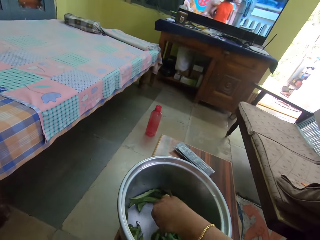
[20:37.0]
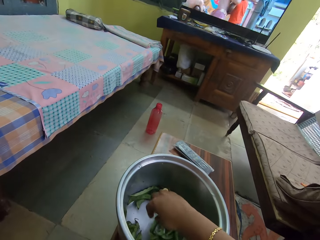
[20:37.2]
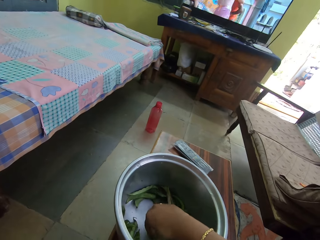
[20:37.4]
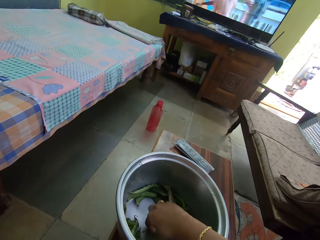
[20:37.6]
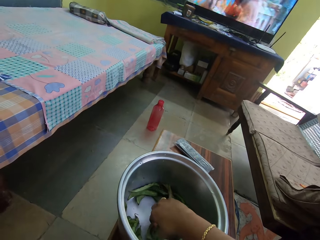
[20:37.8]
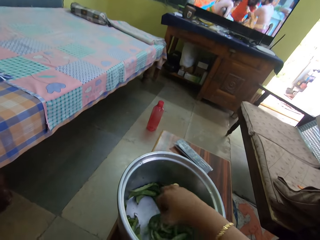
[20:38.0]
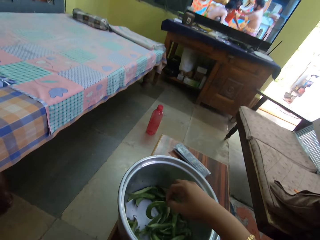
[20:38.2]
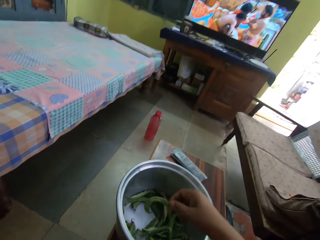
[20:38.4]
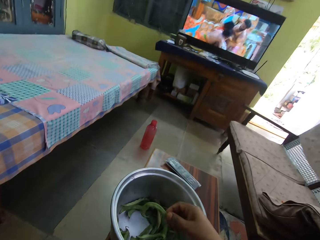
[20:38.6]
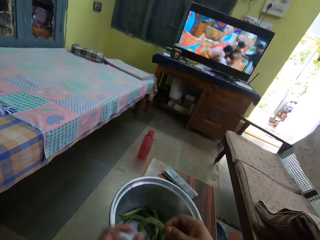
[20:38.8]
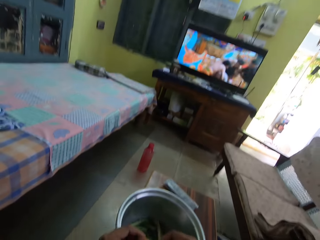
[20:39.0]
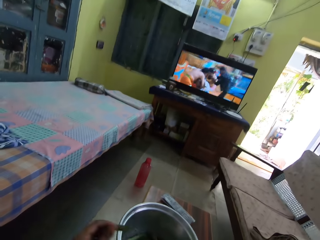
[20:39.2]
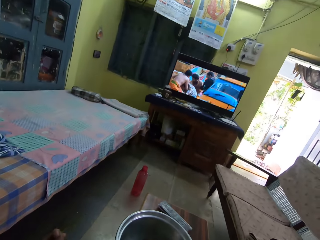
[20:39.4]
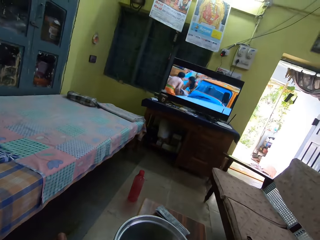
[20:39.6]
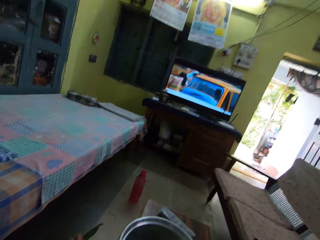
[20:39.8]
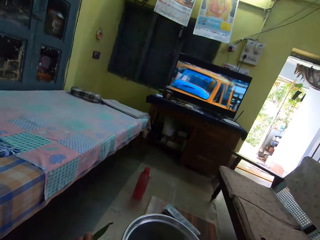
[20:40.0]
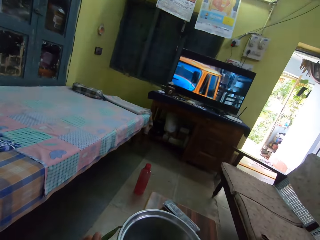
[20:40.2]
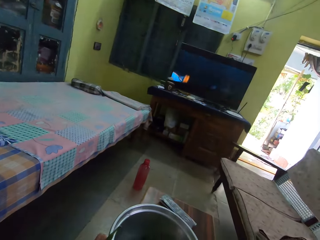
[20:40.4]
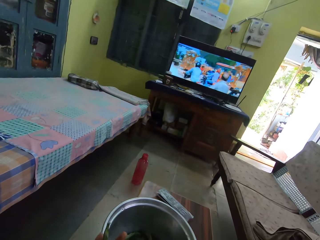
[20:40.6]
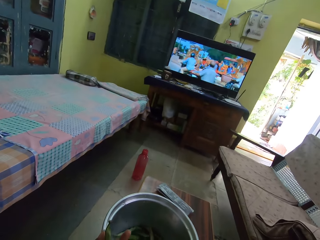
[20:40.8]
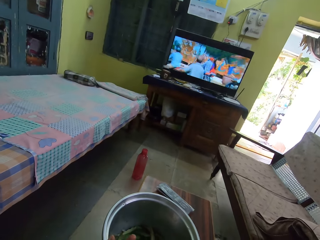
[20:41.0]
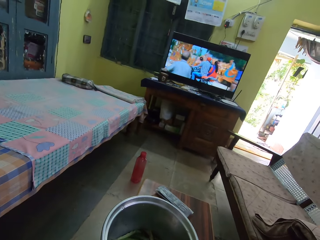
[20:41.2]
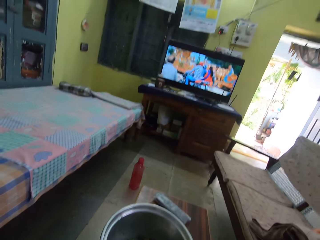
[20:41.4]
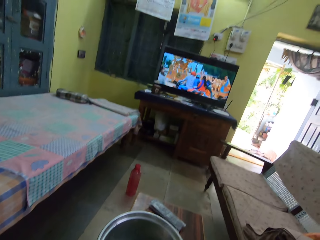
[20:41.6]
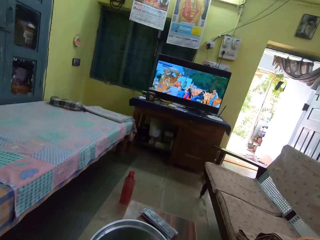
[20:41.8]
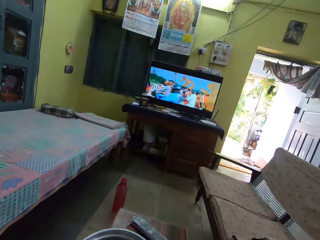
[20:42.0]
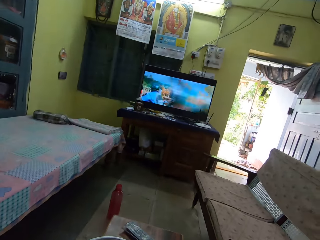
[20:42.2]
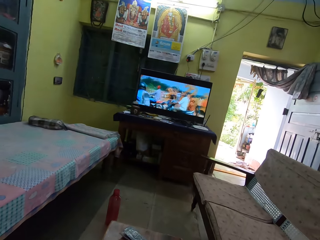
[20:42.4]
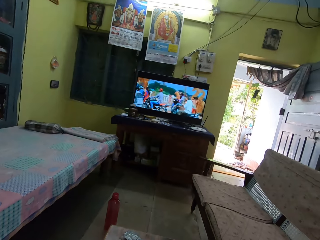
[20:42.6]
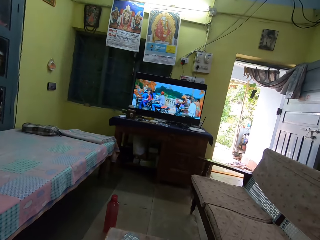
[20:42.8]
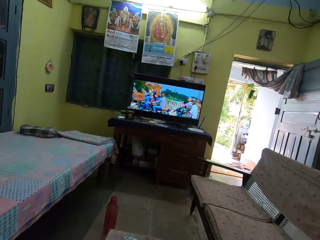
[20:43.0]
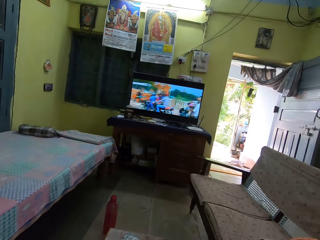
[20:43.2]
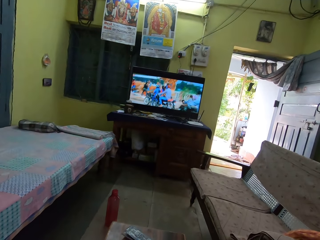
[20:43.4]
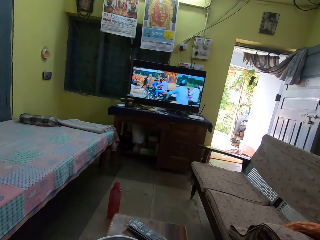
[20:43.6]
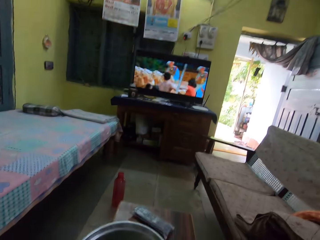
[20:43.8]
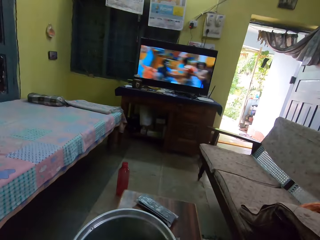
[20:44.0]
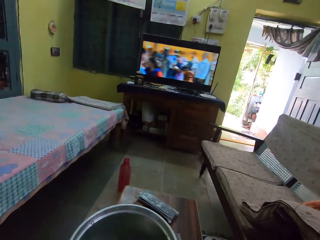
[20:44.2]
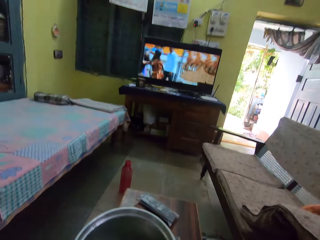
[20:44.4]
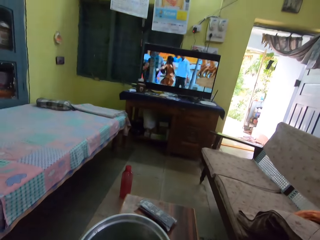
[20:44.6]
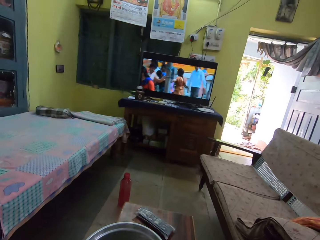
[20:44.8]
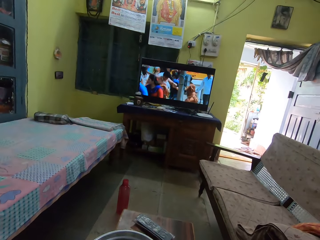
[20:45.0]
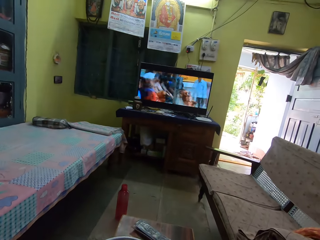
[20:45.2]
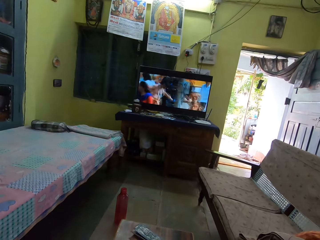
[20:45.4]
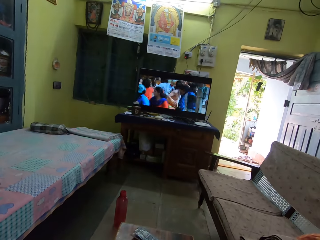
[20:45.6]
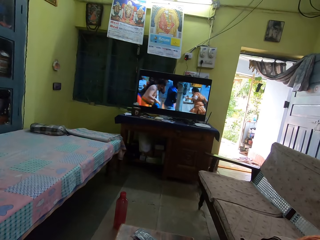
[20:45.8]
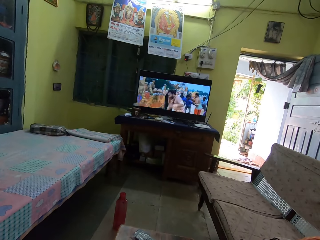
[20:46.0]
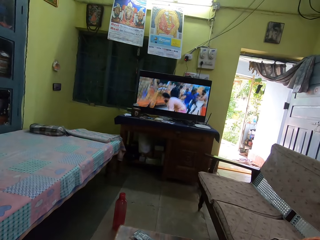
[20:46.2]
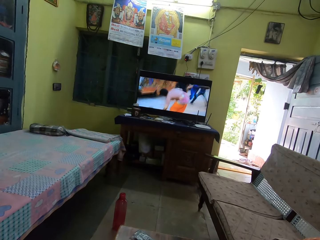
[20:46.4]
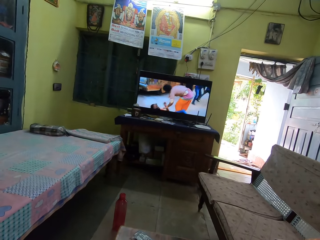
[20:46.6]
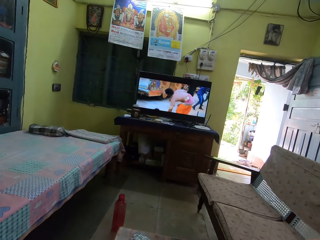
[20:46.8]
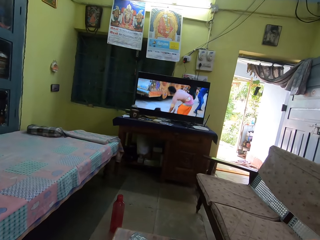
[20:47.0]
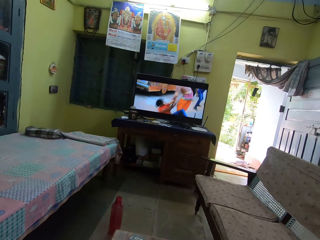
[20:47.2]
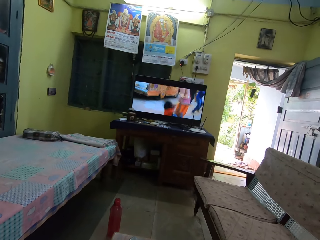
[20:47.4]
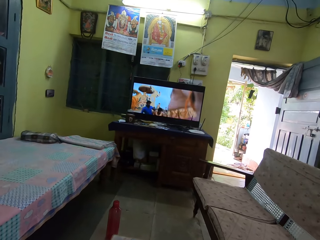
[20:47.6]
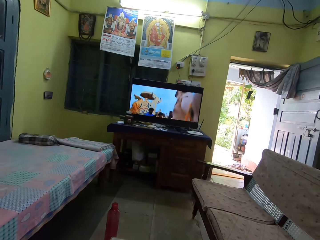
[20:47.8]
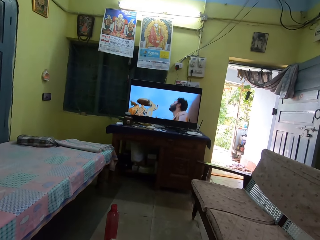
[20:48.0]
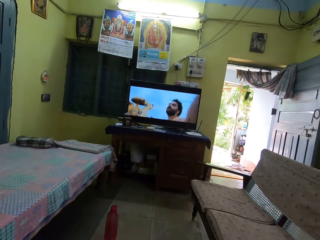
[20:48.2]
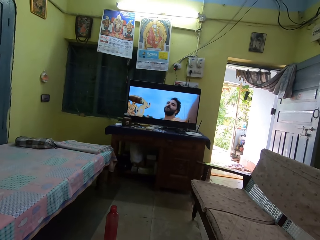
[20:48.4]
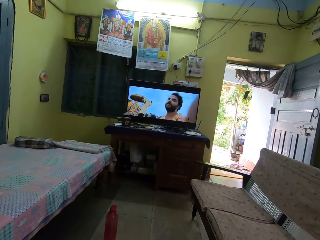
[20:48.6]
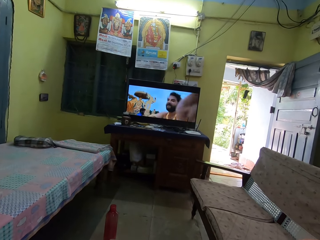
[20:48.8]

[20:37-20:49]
The camera wearer picks beans from the bowl. They watch the television.

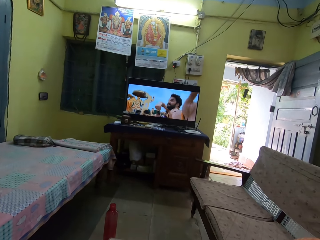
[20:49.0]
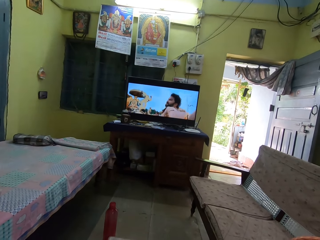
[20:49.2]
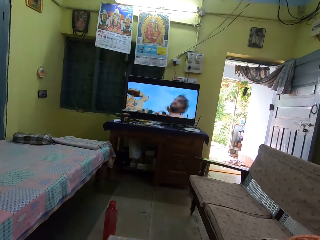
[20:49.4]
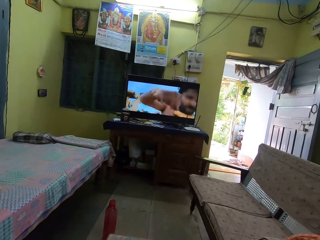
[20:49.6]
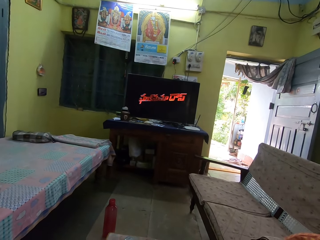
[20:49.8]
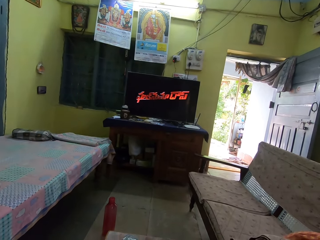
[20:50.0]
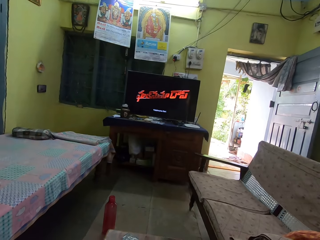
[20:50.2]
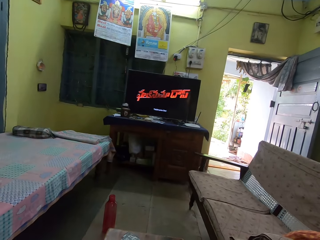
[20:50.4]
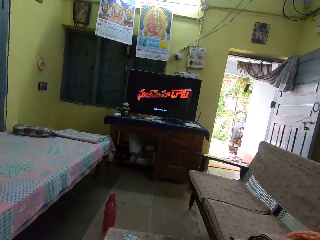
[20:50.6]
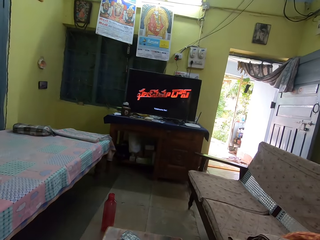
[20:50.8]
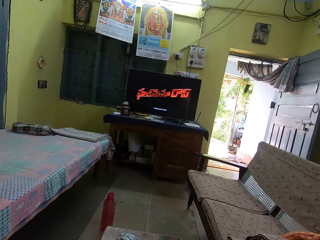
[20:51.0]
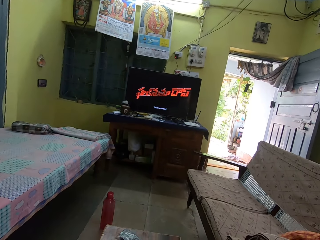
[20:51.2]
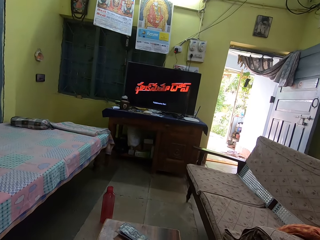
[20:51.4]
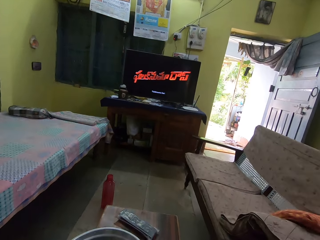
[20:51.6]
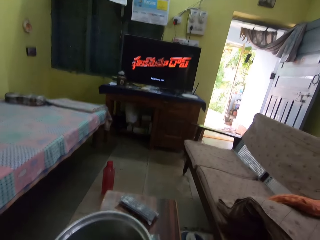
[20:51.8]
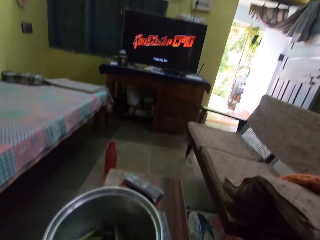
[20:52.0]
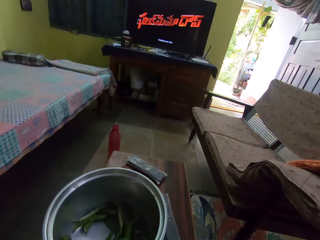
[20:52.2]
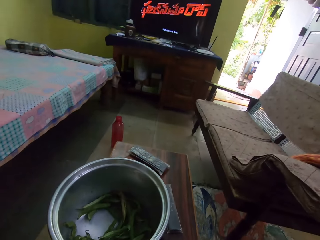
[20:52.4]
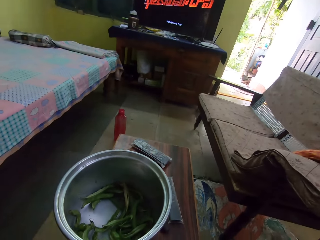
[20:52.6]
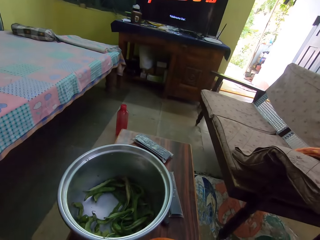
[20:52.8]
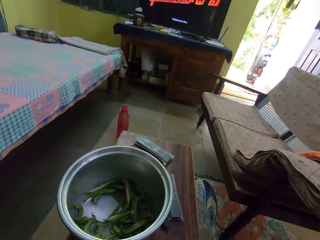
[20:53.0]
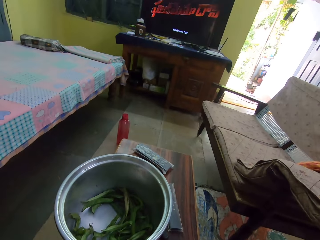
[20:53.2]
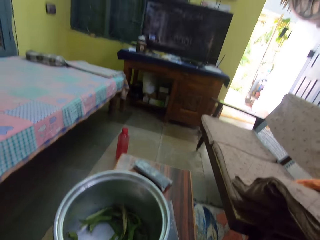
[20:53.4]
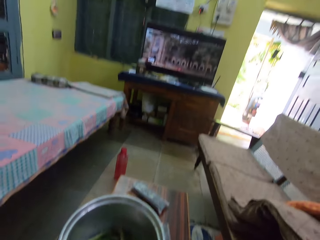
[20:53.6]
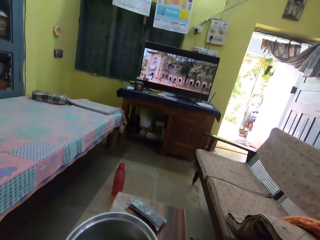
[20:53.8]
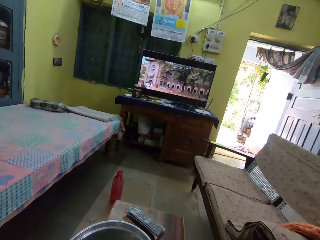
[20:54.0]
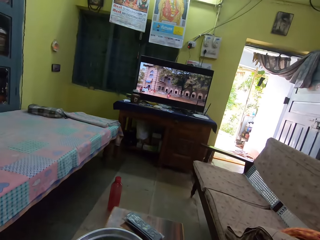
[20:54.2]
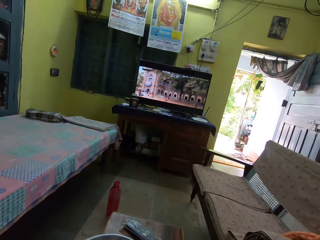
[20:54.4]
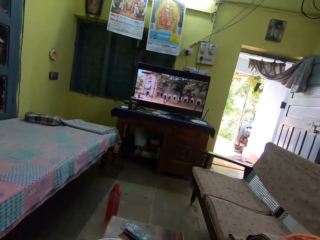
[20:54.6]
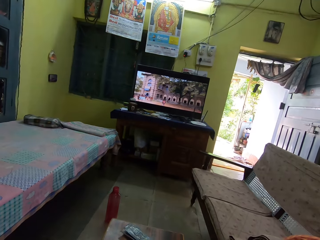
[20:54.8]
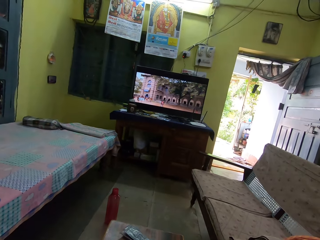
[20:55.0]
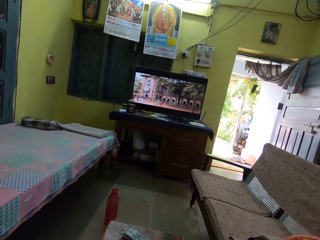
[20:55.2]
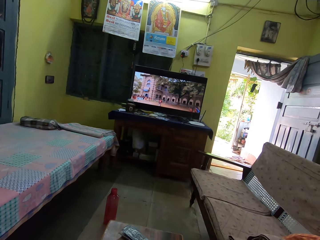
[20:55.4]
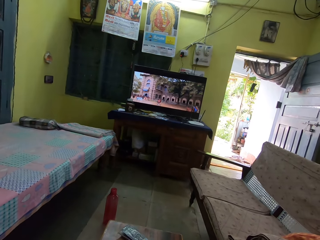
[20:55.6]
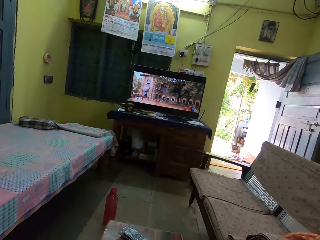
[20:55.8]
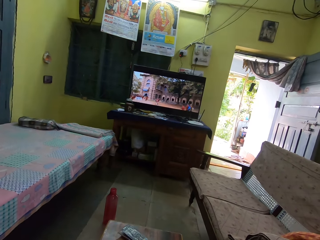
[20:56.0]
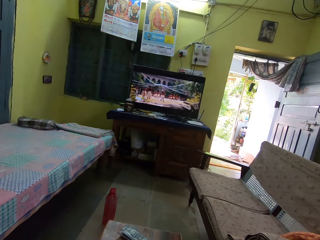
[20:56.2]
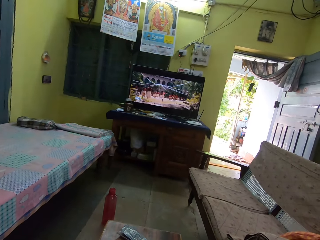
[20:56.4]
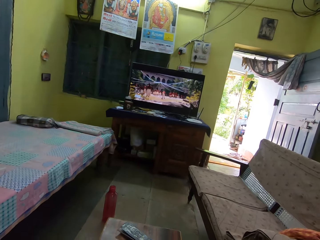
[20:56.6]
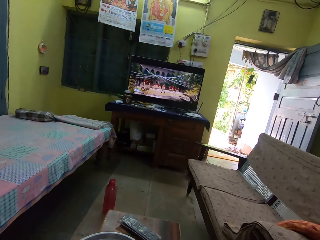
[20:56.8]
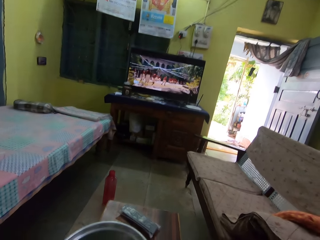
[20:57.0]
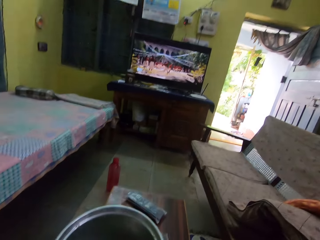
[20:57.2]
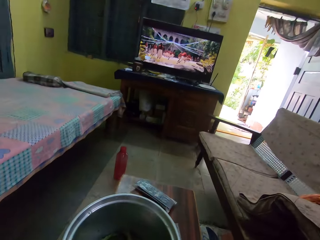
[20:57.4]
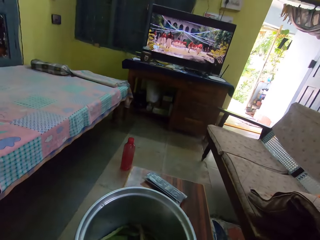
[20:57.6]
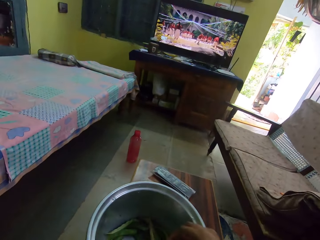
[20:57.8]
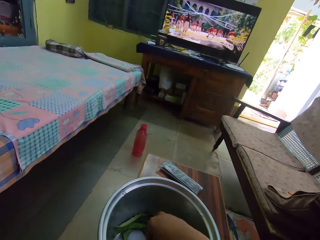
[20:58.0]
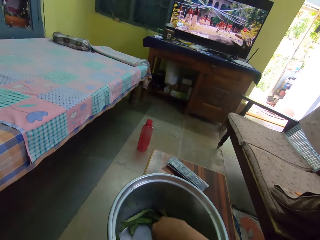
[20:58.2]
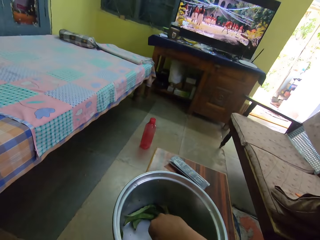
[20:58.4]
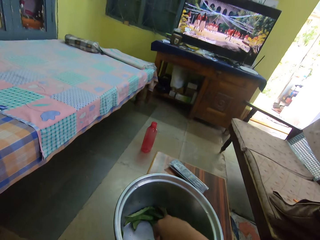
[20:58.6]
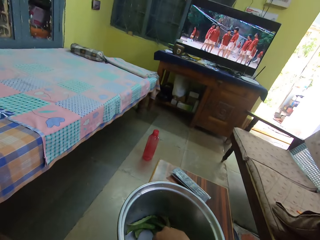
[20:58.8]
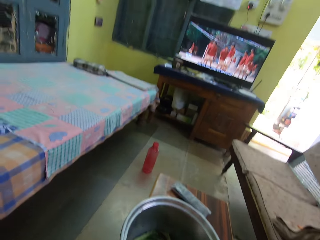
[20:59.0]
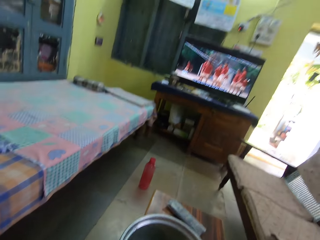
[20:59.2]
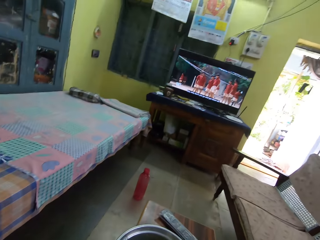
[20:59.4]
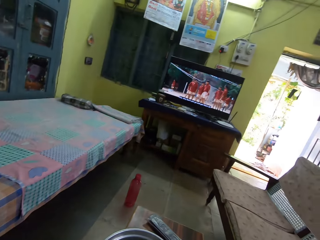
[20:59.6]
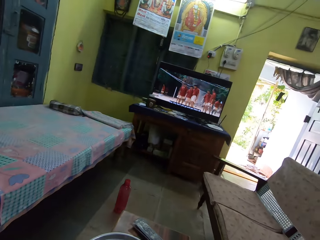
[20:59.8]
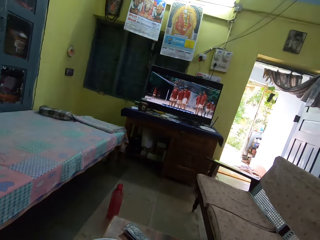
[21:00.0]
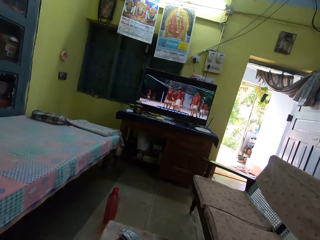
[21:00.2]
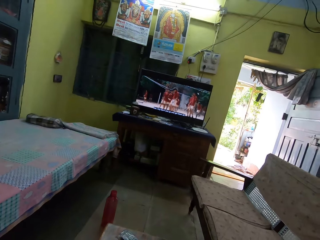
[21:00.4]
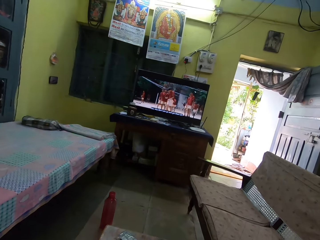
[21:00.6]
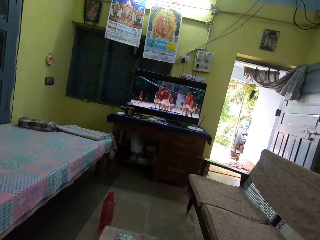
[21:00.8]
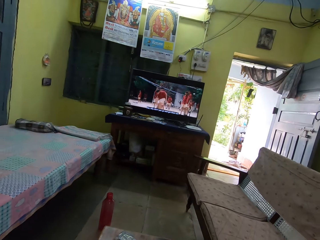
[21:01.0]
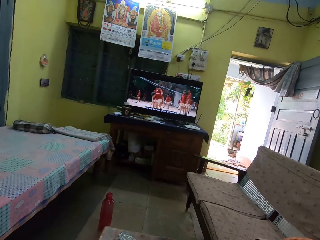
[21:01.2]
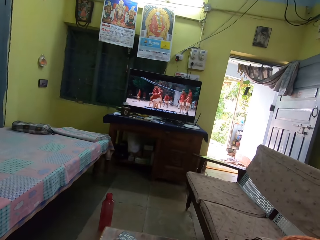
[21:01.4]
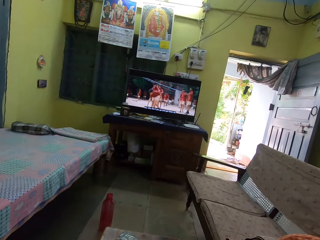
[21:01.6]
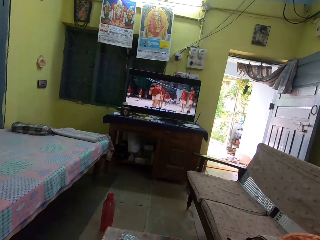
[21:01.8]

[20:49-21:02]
The camera wearer looks at the cooking pot. They move the head. They watch the television. They pick green peas from the pot. They watch the TV.
